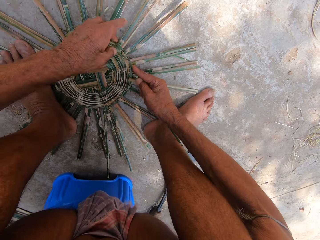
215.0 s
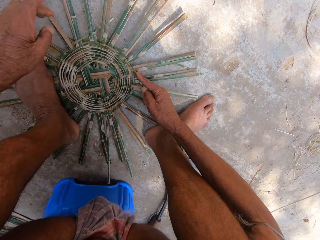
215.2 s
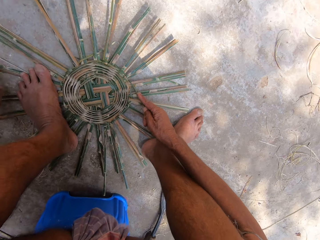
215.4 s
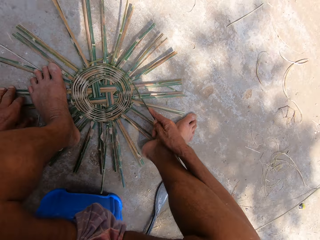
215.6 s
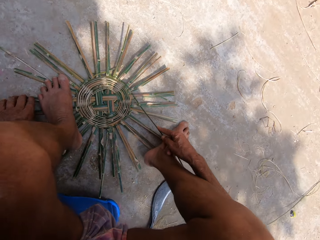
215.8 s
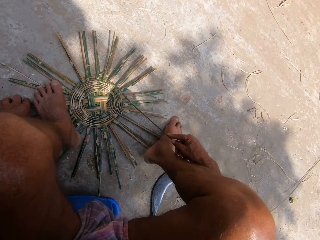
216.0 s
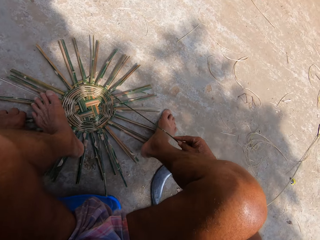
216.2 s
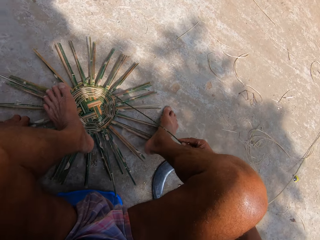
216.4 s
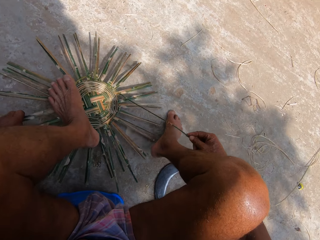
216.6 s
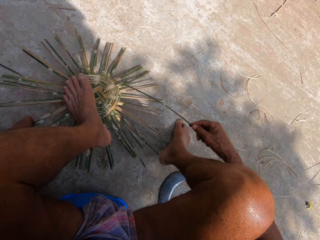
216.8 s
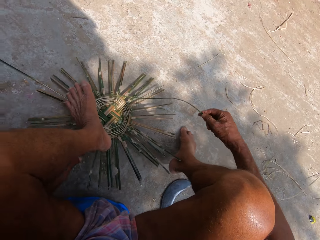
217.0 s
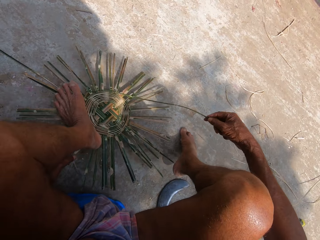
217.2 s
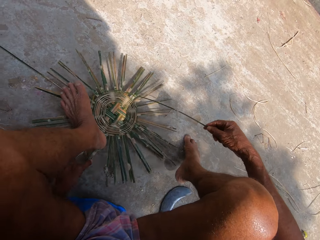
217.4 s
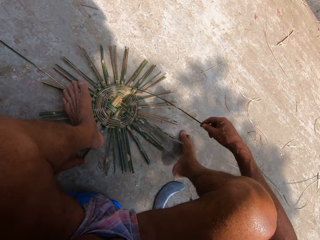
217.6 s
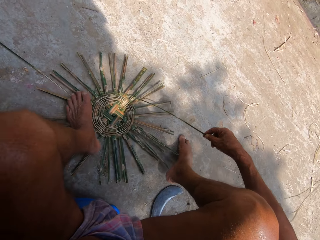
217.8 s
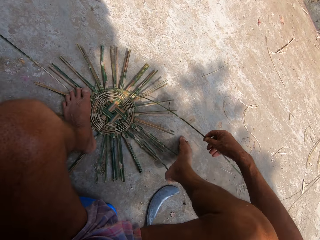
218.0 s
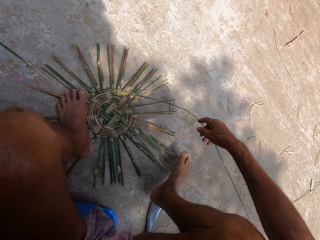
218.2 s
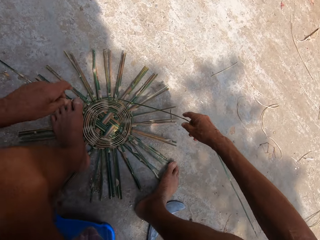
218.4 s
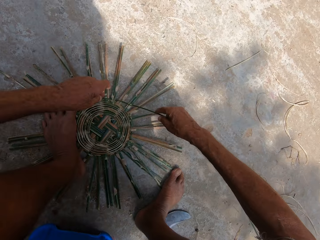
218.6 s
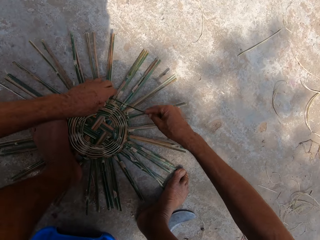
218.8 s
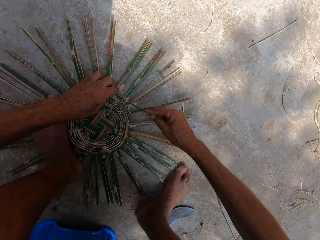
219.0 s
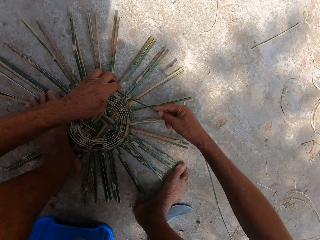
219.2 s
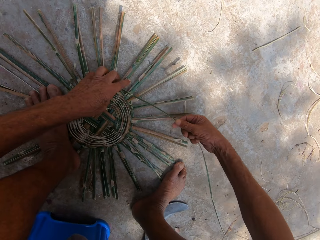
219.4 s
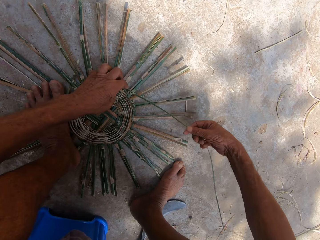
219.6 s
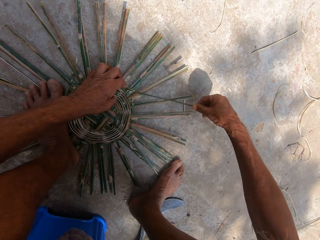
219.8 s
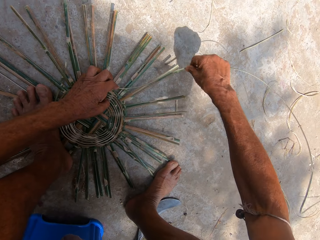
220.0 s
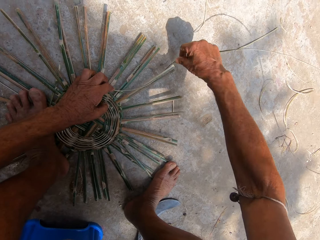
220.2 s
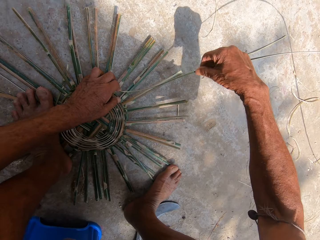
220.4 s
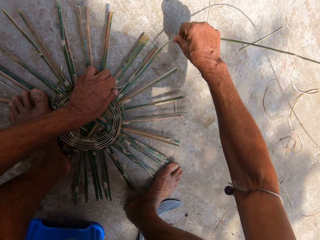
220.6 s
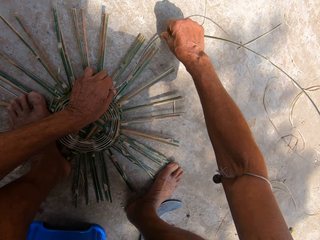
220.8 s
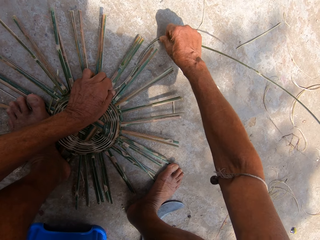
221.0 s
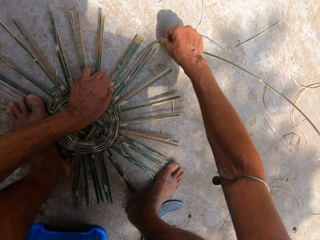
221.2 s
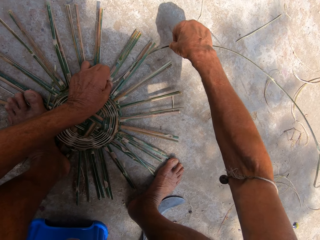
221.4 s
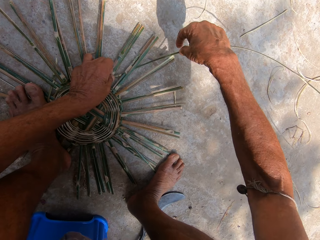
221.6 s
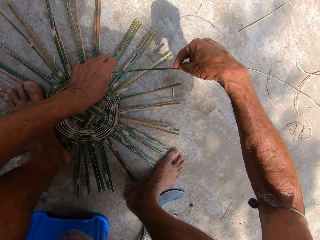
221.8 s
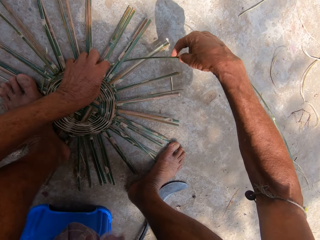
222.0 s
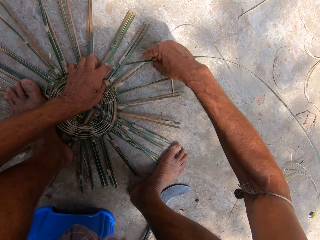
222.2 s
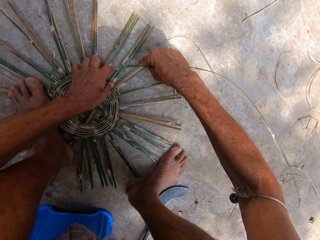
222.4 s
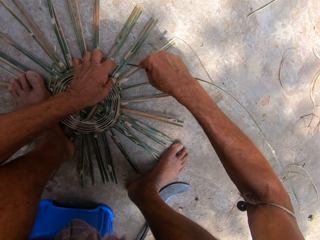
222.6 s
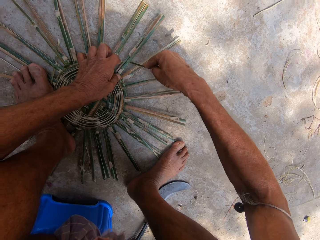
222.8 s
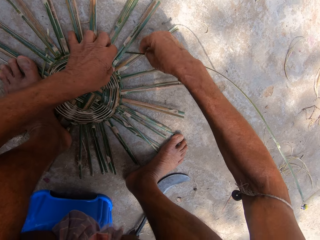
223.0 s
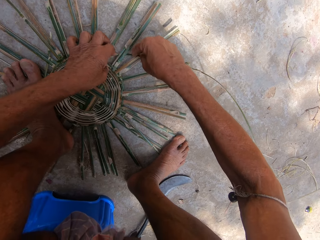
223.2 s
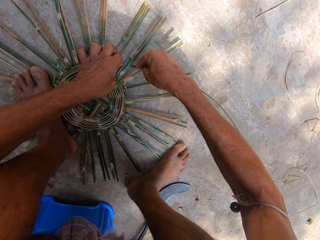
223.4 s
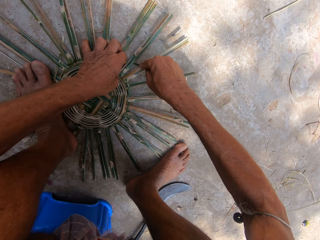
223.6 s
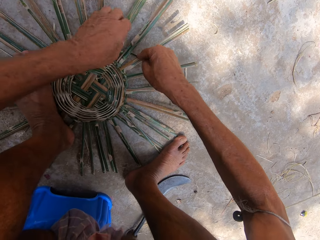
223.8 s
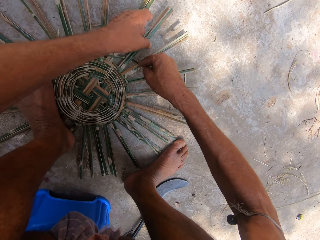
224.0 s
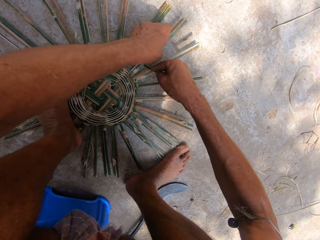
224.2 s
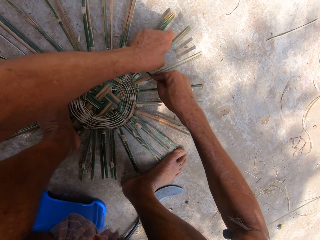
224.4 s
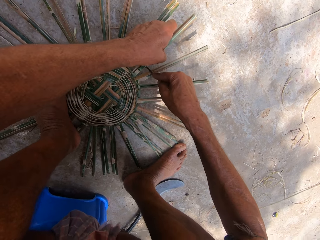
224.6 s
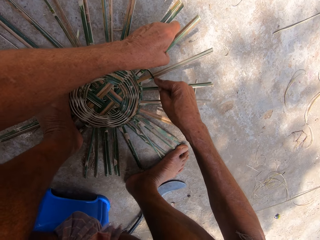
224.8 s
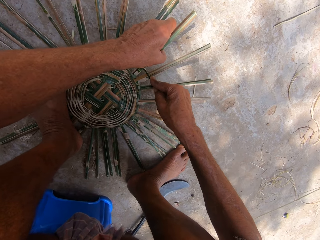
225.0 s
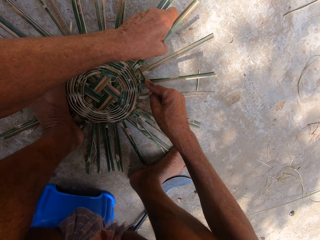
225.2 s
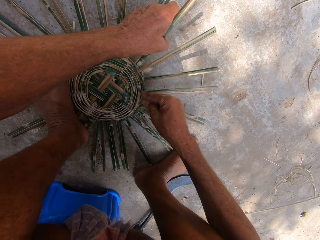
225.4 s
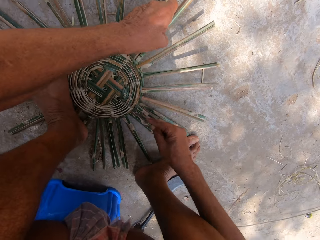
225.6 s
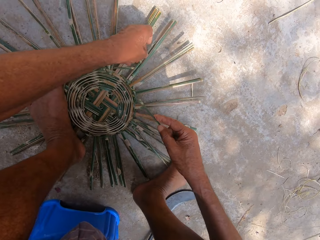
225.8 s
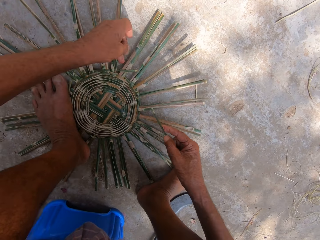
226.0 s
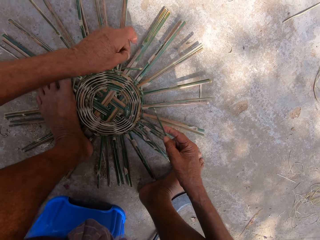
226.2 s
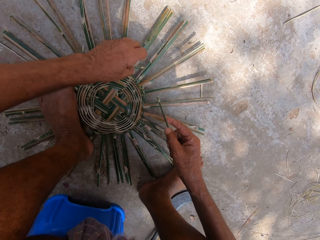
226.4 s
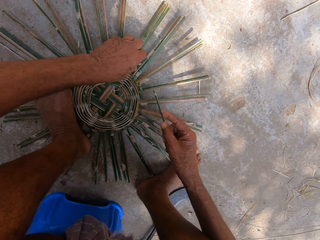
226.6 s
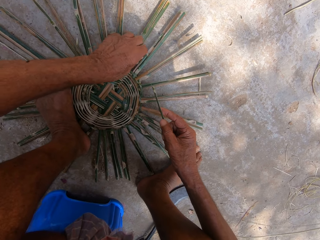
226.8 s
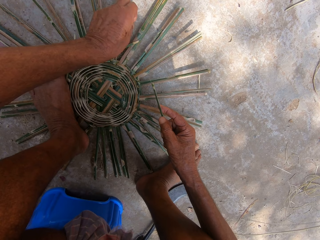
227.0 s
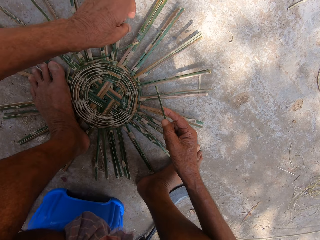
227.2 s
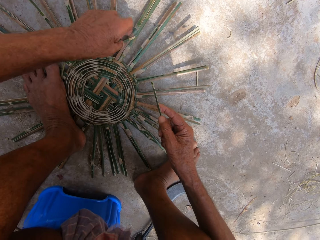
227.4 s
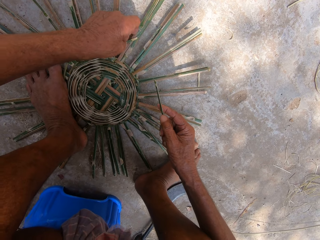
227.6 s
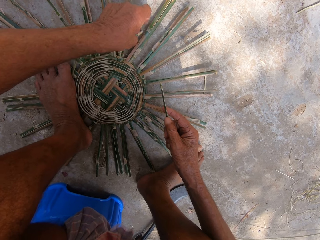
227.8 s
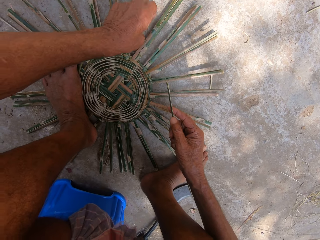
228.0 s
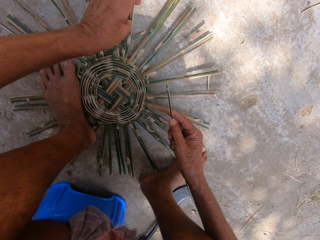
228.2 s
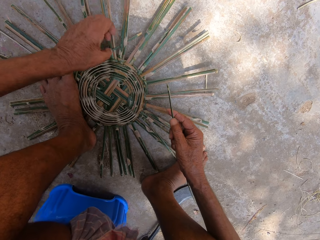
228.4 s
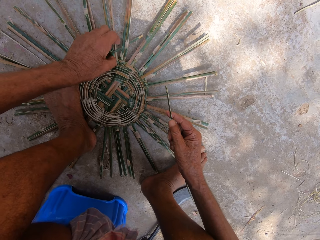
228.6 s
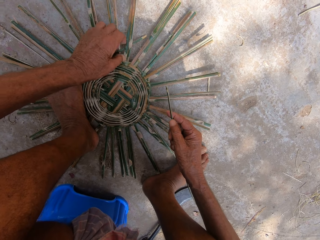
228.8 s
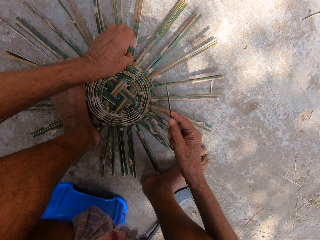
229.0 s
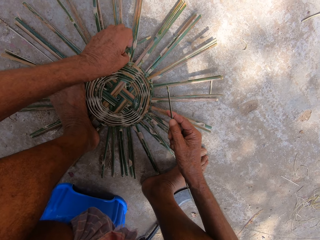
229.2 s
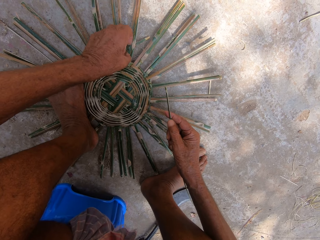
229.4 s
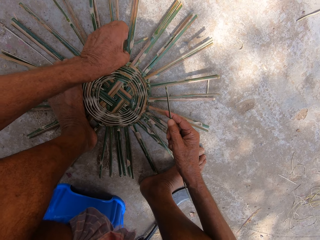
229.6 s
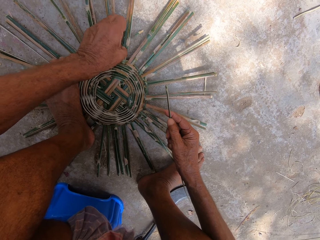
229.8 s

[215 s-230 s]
The camera wearer adjusts the basket frame on the ground with his left hand. He moves something. He adjusts his left leg on the basket frame on the ground. He weaves the basket frame on the ground with the bamboo strip in both hands. He makes something. He cuts the sisal. He pulls the bamboo strip from the basket frame on the ground with his right hand. He removes a piece of the bamboo strip from the basket frame on the ground with his left hand.

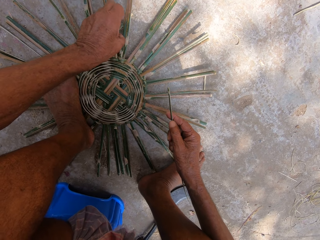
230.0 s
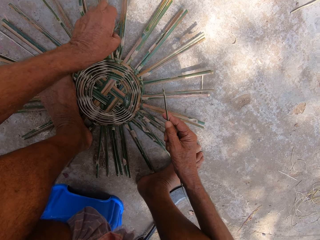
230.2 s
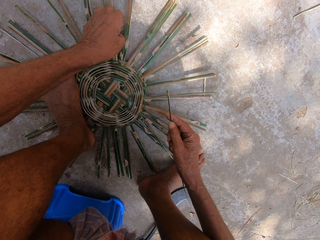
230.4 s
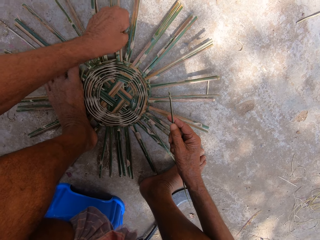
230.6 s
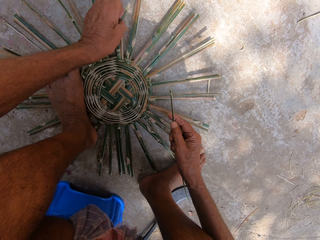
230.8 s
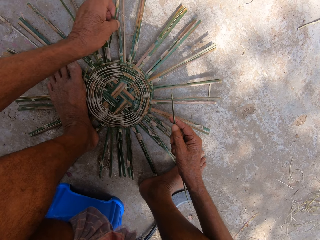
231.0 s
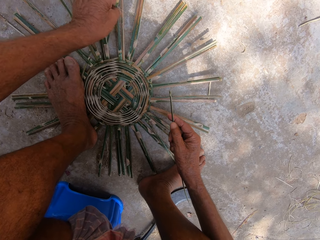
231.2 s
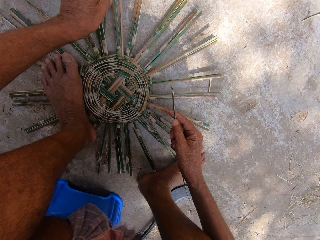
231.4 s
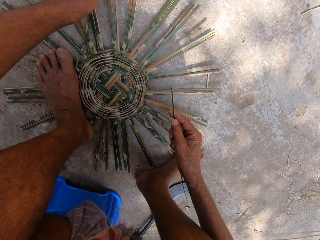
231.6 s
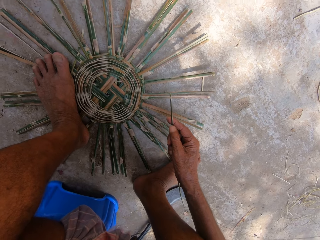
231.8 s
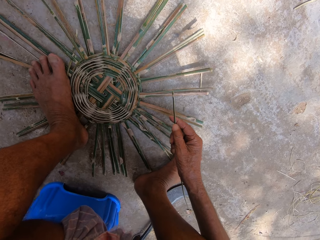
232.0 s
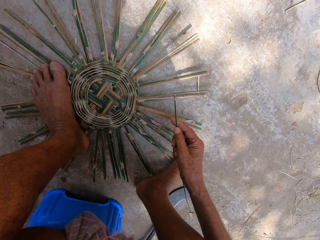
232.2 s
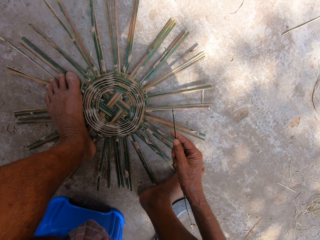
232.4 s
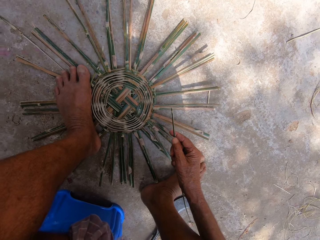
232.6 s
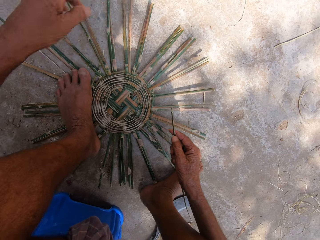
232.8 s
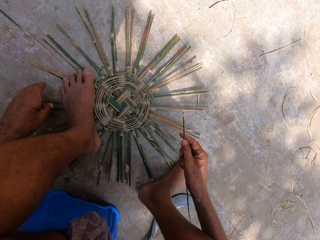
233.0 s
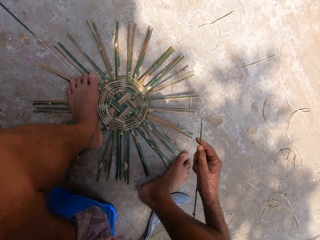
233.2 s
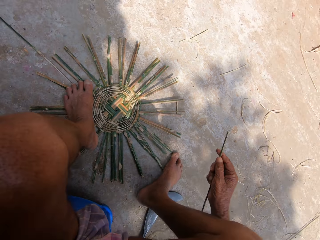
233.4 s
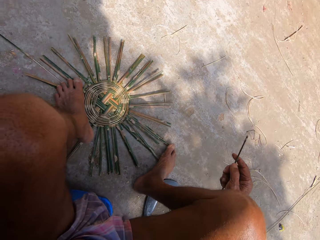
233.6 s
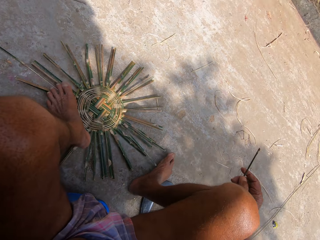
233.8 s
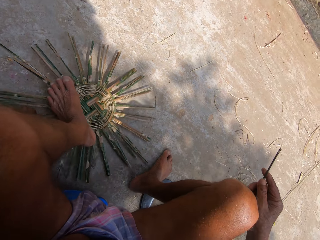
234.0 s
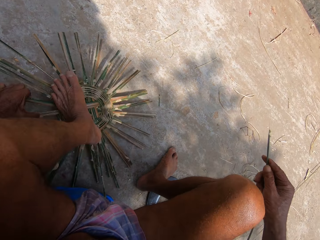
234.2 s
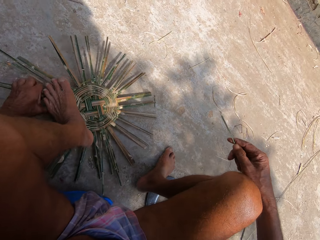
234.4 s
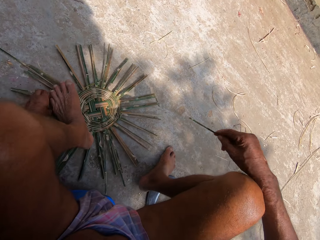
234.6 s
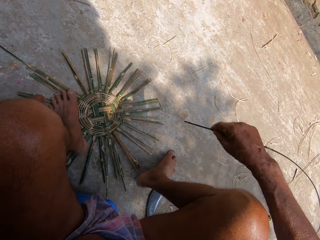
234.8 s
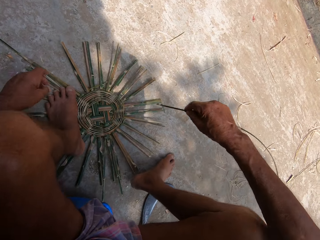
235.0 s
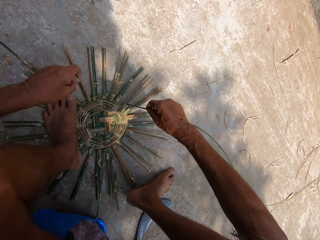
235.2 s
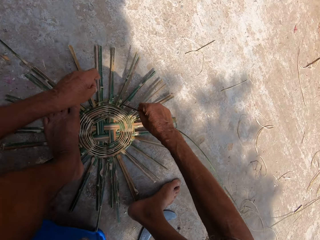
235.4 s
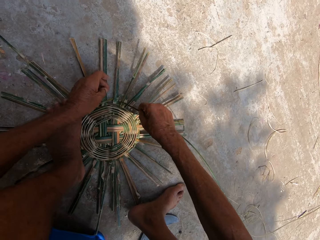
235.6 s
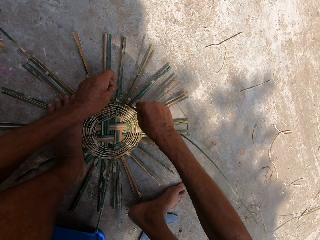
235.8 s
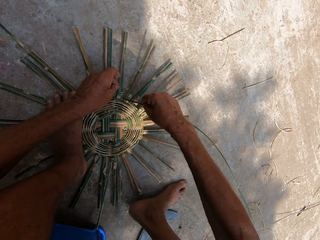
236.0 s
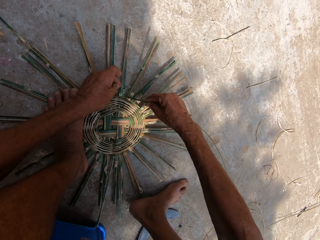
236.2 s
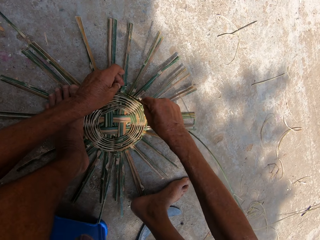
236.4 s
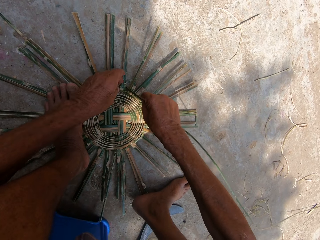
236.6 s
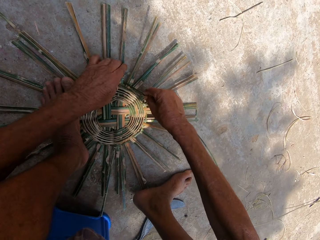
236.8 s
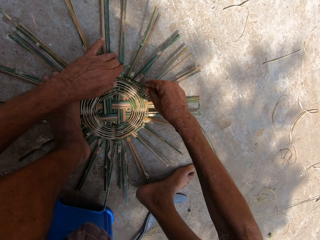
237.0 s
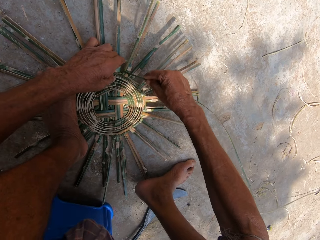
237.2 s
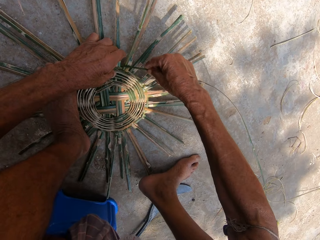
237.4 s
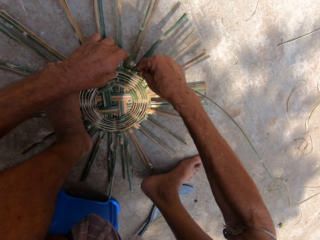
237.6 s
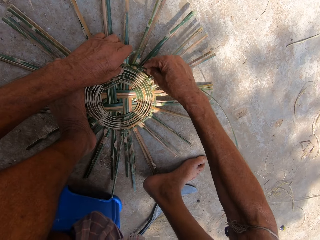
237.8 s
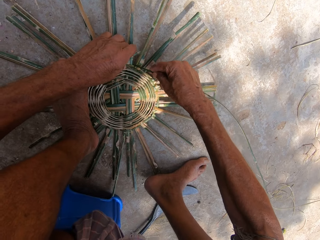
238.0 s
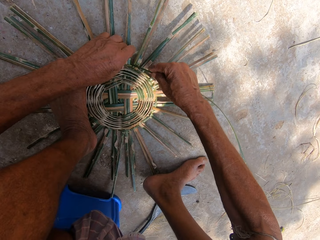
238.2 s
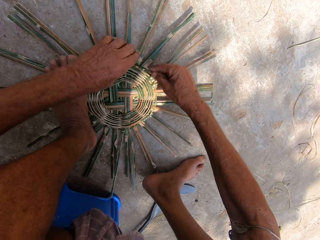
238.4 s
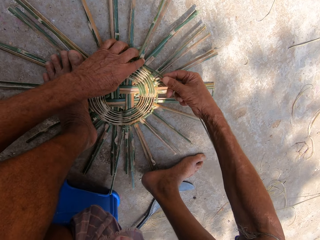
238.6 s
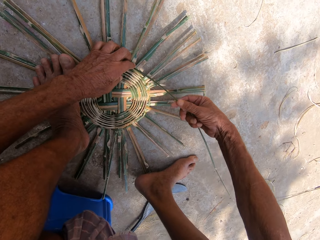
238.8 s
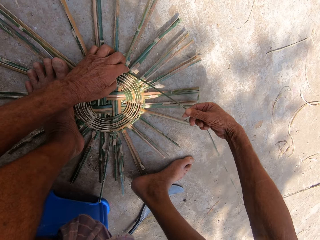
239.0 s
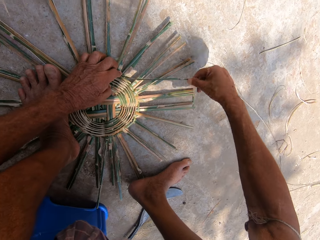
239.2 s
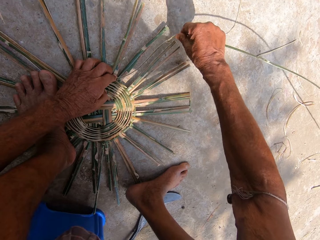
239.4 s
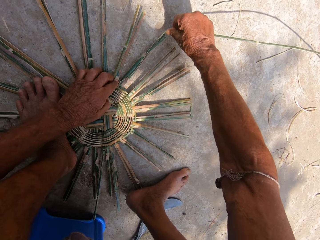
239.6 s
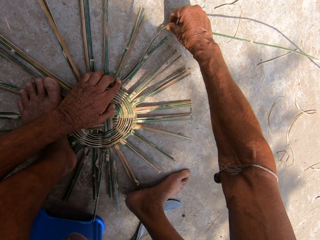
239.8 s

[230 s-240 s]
The camera wearer throws the piece of the bamboo strip on the ground with his left hand. He adjusts the basket frame on the ground with his left hand. He moves something. He adjusts his left leg on the basket frame on the ground. He weaves the basket frame on the ground with the bamboo strip in both hands. He makes something.
